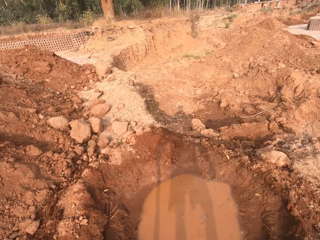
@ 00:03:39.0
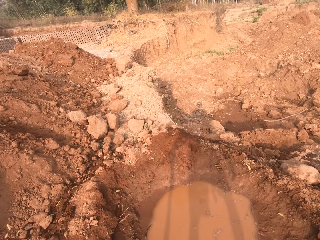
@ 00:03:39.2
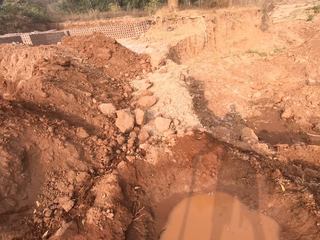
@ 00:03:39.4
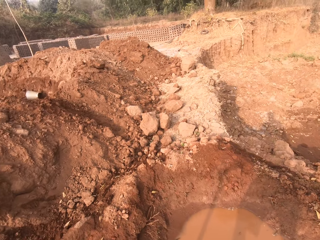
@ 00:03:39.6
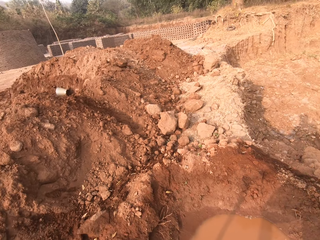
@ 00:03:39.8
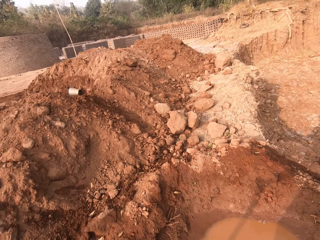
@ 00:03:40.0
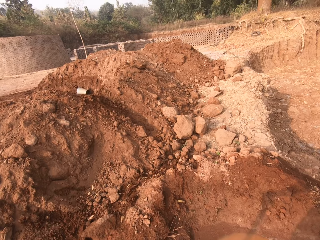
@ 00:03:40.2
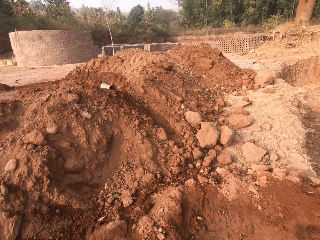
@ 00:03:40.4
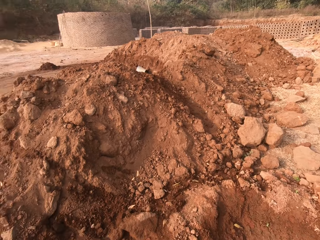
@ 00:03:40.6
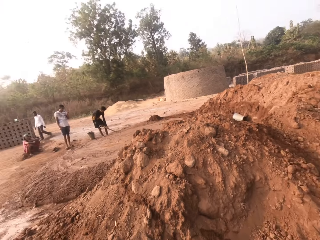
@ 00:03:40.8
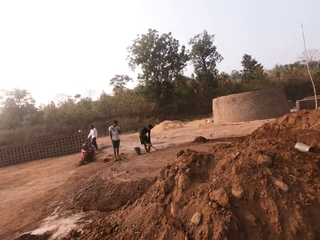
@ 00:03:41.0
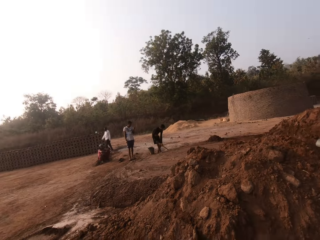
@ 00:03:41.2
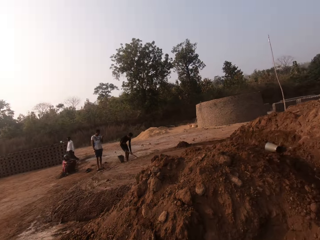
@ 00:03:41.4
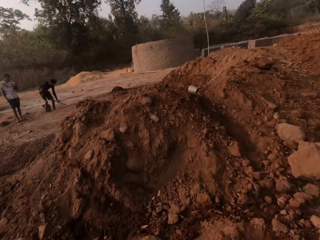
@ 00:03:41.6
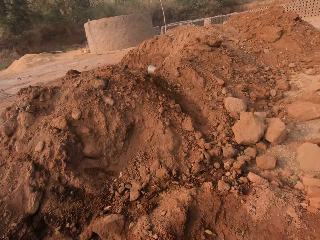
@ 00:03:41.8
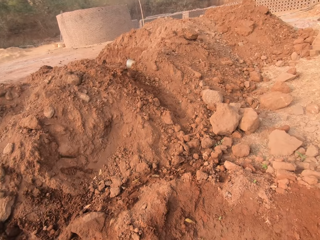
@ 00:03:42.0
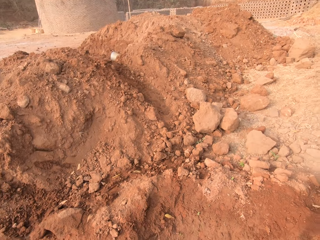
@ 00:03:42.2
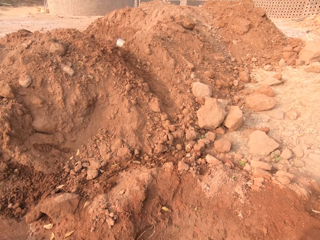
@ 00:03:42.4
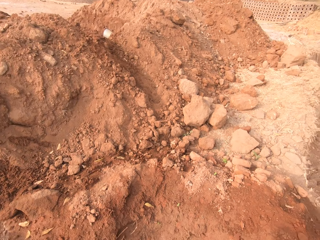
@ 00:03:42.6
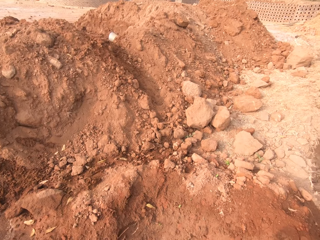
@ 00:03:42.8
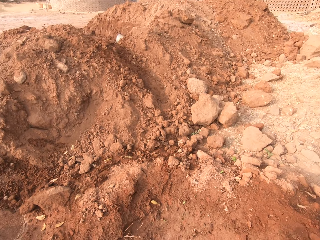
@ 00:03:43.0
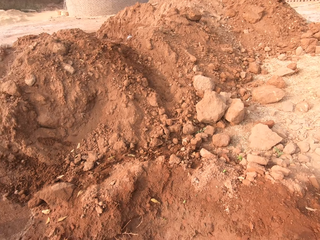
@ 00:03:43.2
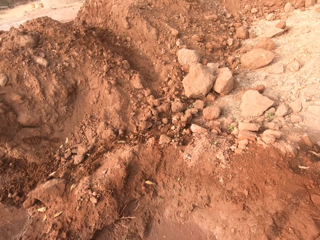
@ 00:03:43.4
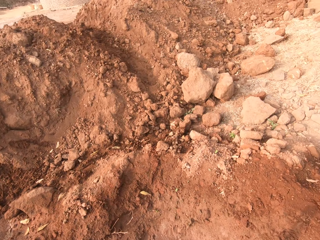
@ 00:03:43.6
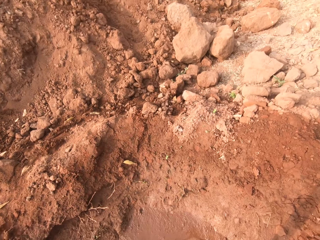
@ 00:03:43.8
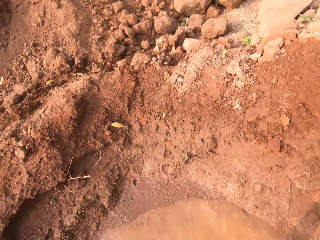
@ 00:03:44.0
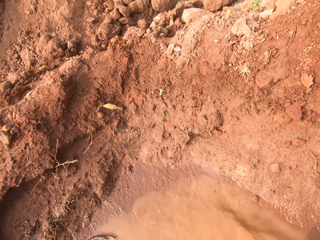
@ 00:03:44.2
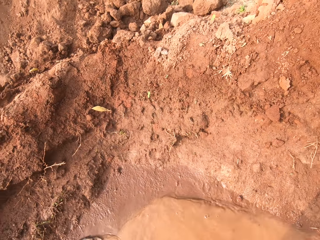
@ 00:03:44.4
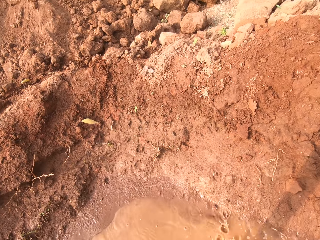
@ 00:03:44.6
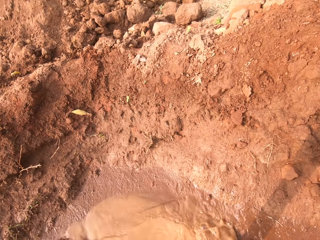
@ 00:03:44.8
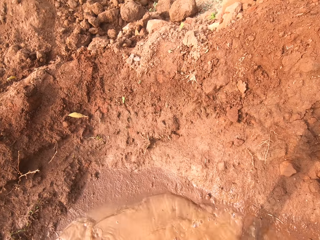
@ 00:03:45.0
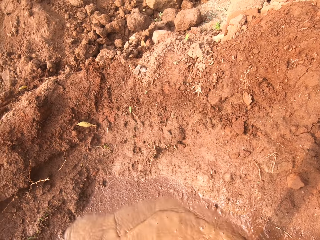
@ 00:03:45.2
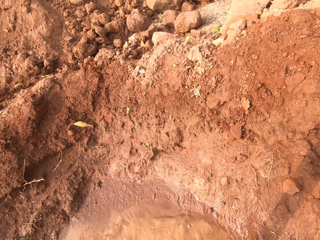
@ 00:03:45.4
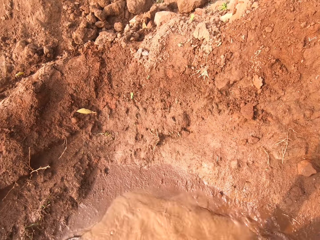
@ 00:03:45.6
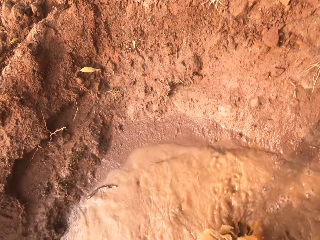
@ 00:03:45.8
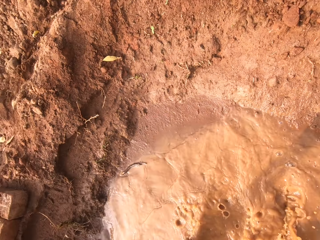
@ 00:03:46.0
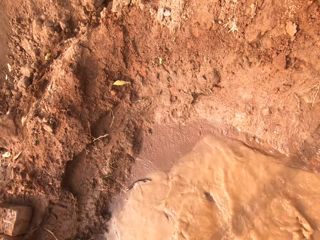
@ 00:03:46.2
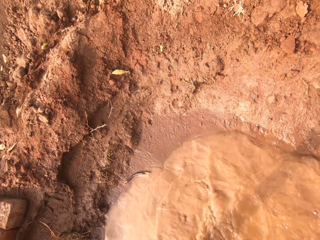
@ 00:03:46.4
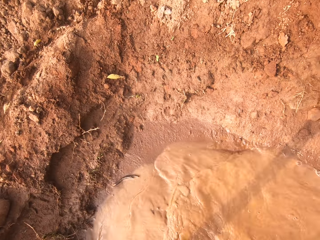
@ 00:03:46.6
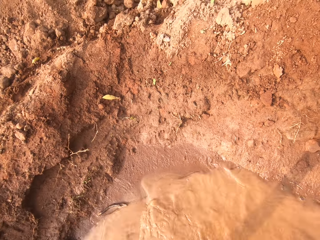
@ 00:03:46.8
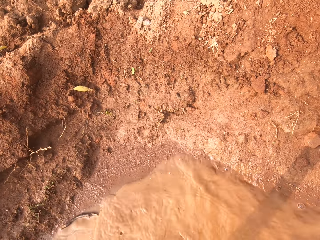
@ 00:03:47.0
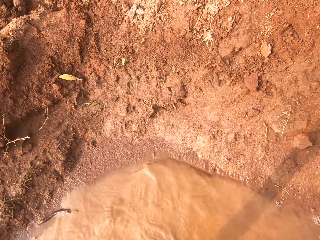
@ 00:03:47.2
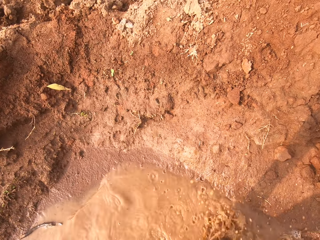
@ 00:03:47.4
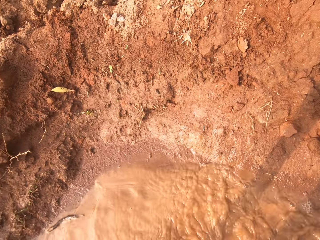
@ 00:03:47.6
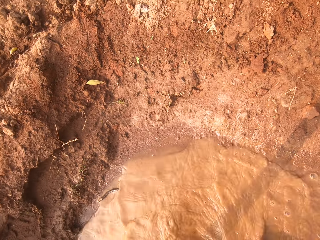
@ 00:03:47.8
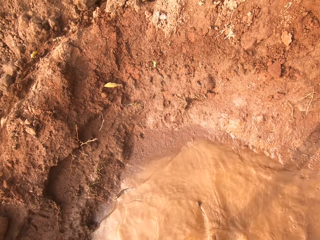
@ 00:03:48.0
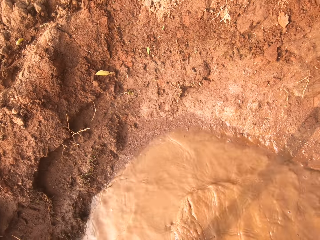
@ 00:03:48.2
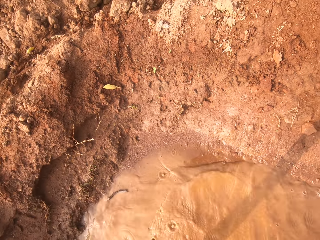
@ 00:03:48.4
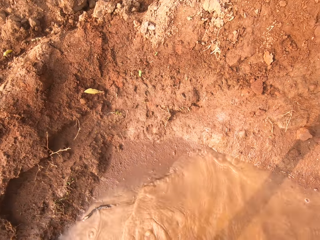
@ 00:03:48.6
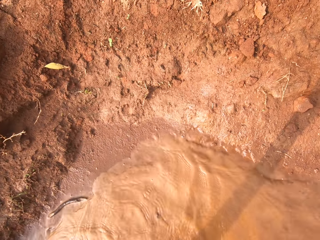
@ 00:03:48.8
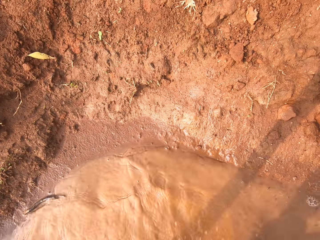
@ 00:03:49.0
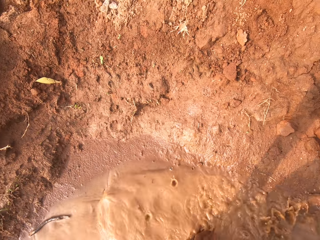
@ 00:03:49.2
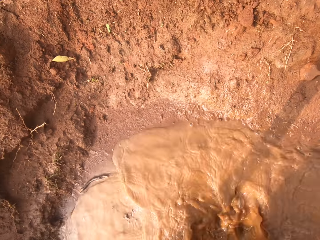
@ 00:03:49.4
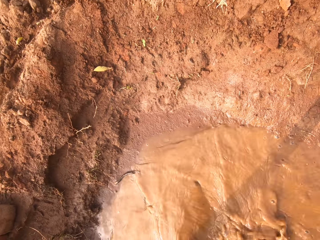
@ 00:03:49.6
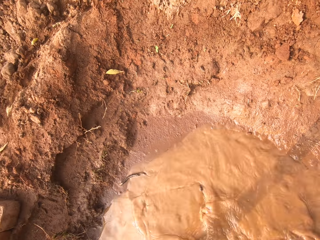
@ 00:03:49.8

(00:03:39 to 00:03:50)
The camera wearer washes the legs. They look around and wash the hoe.

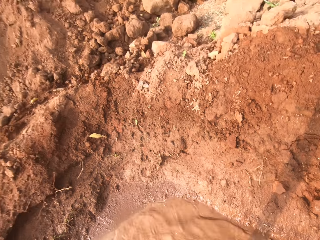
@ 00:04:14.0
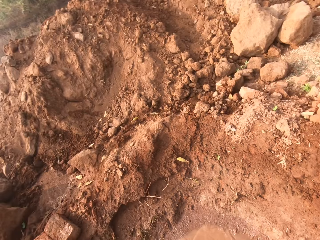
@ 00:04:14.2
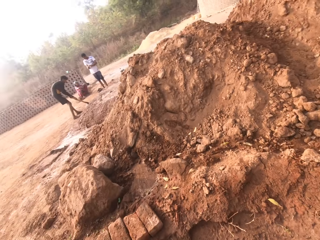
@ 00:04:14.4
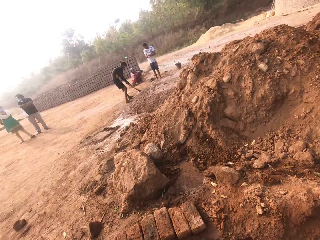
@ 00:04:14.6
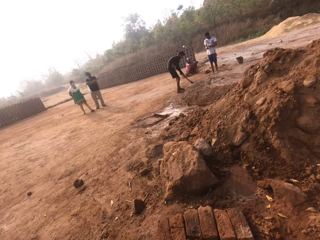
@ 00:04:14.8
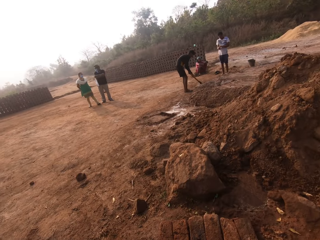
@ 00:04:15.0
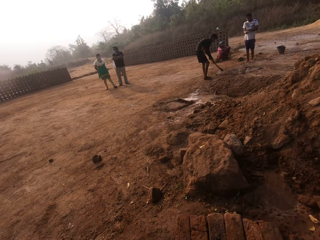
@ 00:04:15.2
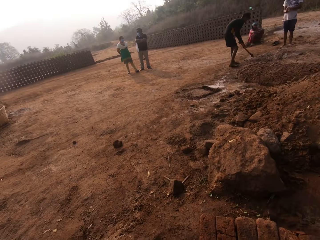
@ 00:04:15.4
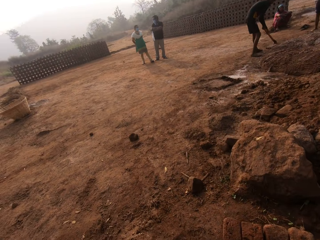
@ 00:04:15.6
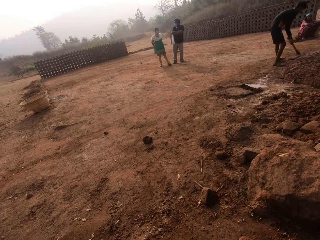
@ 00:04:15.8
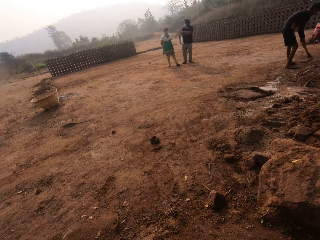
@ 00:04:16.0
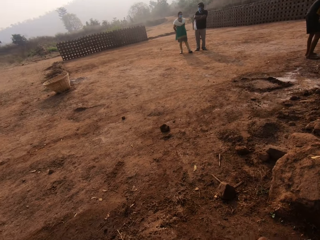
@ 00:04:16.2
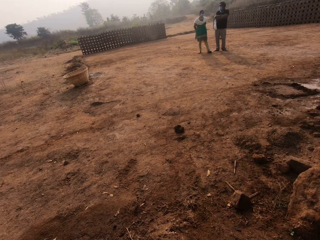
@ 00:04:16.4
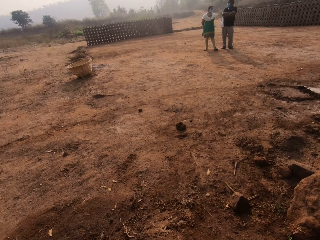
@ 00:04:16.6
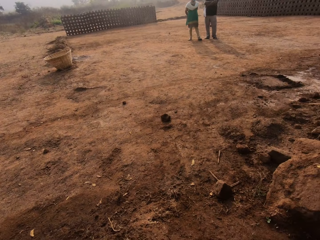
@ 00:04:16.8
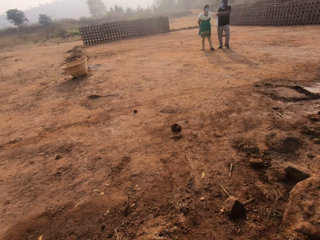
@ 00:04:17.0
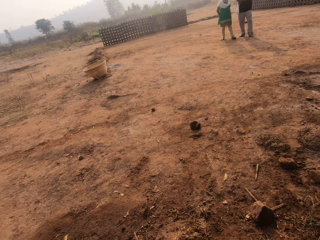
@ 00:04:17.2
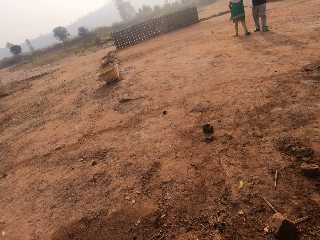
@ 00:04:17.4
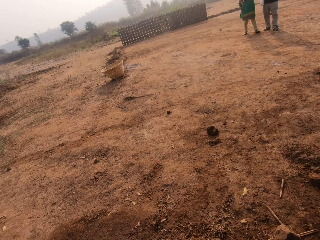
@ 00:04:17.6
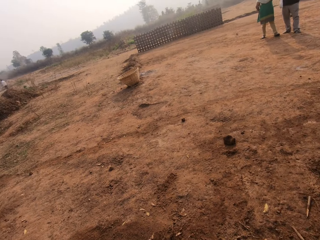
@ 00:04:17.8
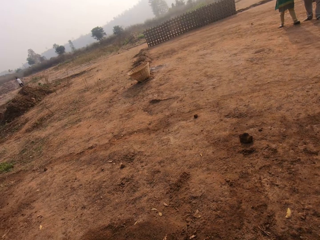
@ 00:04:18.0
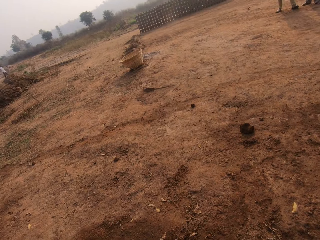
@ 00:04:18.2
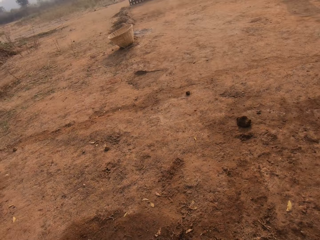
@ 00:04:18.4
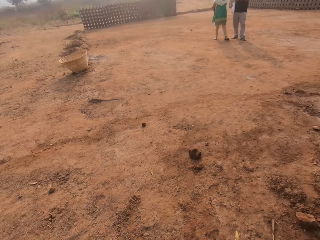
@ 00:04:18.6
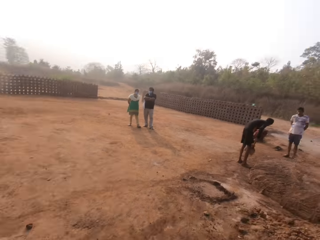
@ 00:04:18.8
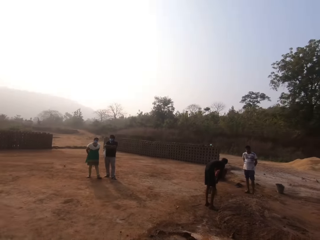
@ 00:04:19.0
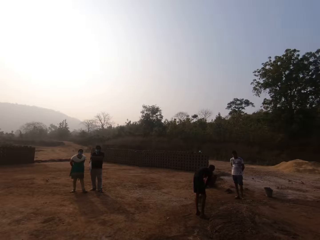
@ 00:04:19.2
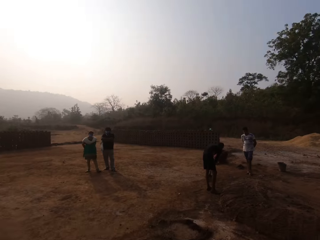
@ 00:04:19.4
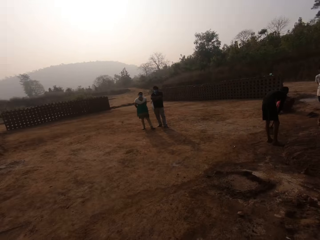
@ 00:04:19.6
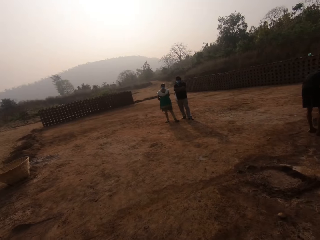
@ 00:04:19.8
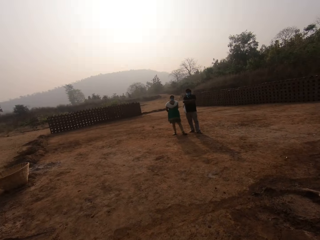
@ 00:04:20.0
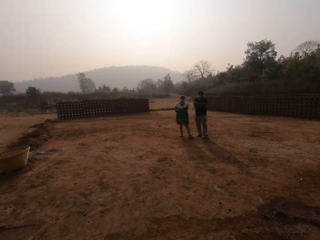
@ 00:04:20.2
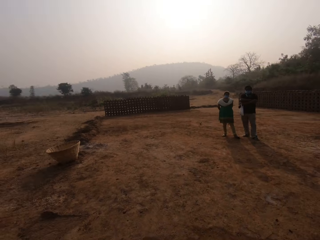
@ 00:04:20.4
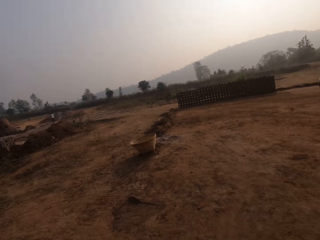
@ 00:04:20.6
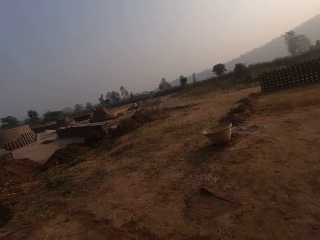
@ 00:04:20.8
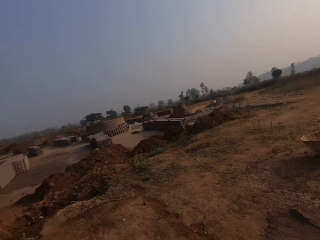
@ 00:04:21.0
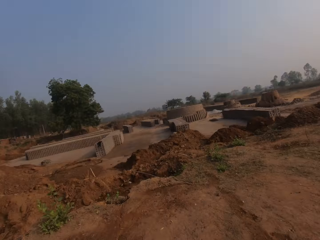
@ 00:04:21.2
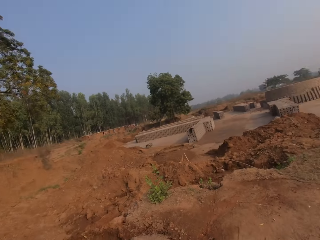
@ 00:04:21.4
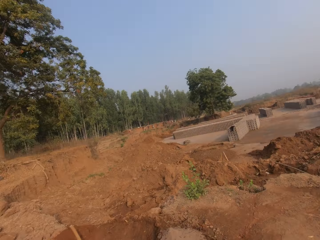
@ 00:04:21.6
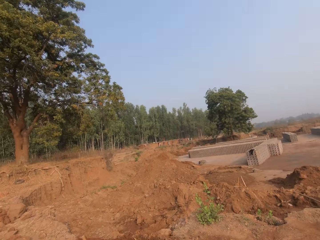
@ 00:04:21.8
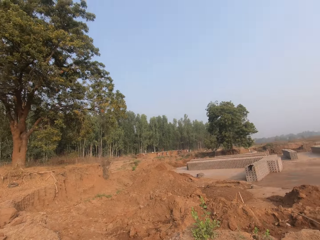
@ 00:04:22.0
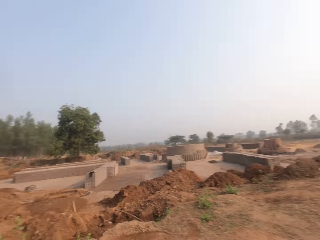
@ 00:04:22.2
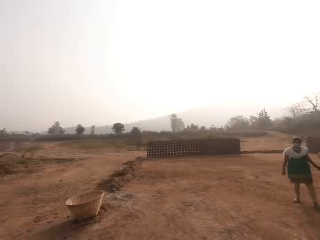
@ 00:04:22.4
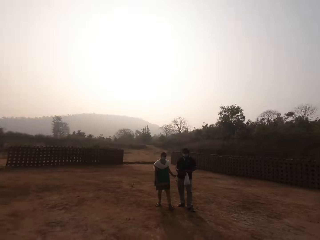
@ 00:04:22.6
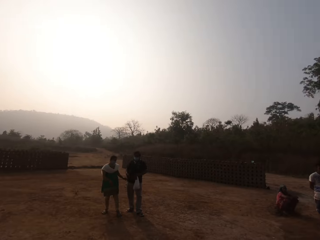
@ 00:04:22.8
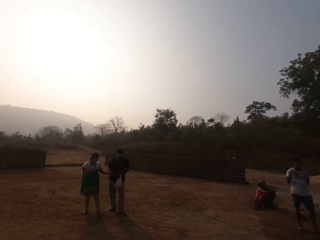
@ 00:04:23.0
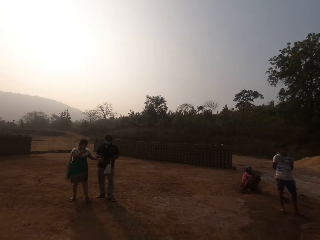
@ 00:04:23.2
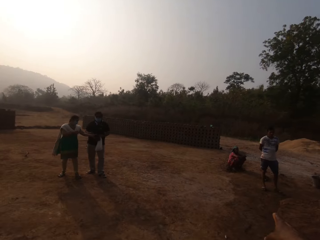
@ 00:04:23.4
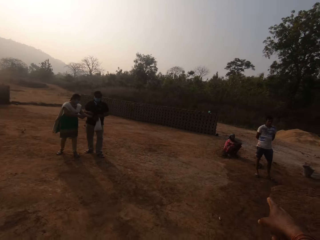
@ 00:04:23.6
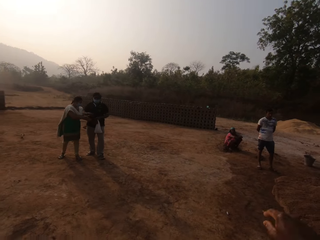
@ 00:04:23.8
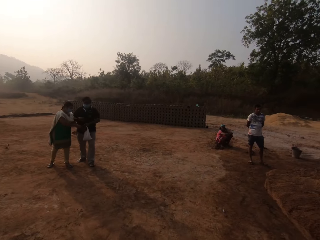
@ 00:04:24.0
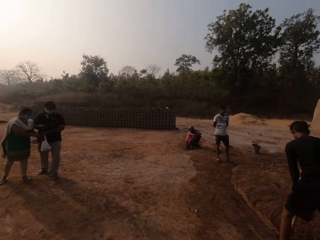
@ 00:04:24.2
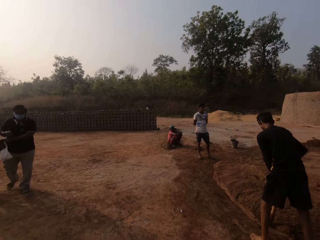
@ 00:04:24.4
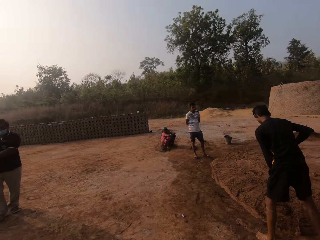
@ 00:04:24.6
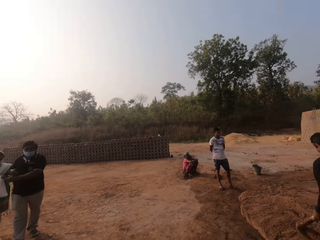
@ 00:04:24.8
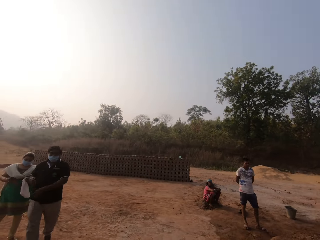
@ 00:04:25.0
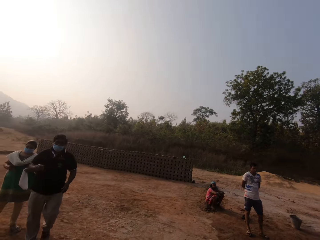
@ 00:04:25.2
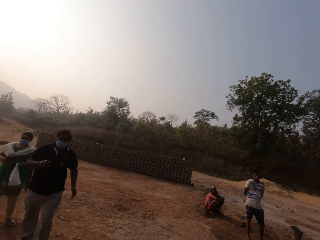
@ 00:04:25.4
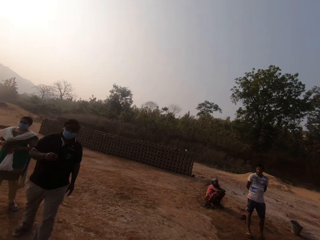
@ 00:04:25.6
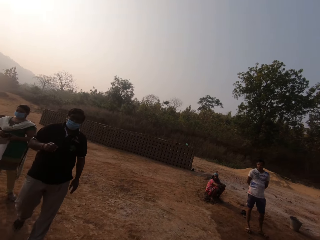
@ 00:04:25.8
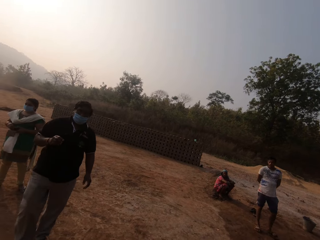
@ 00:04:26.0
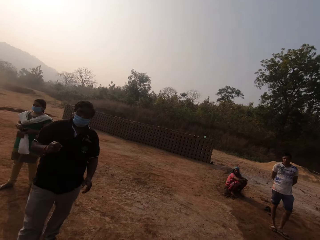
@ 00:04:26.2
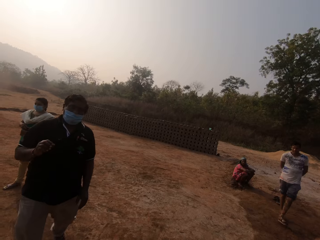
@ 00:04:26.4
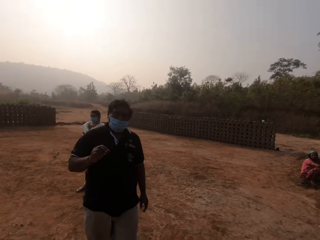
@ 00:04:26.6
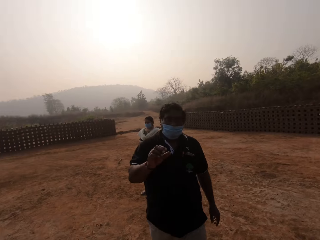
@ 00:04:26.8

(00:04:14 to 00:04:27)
The camera wearer walks around and looks around. A man walks towards the camera wearer.
